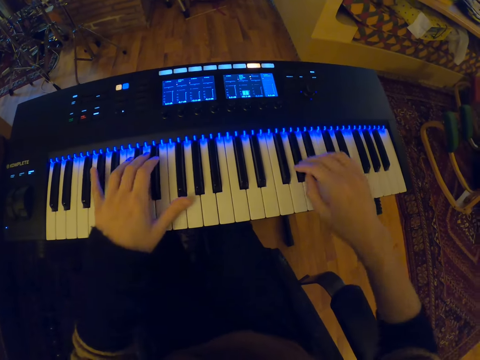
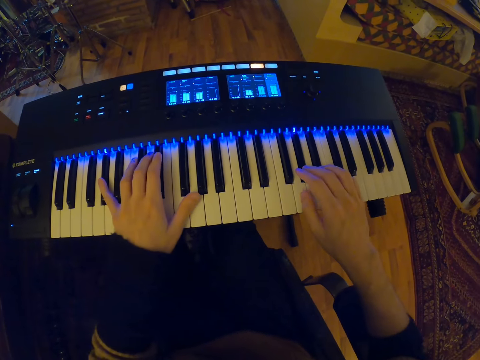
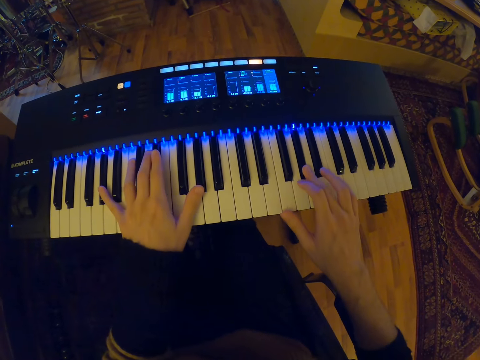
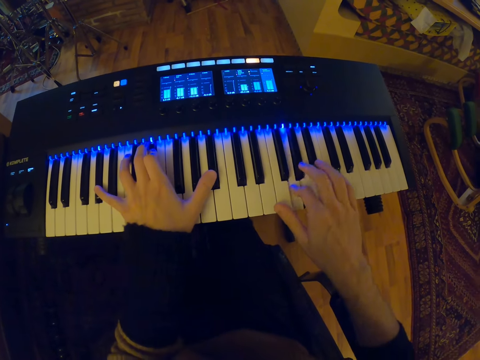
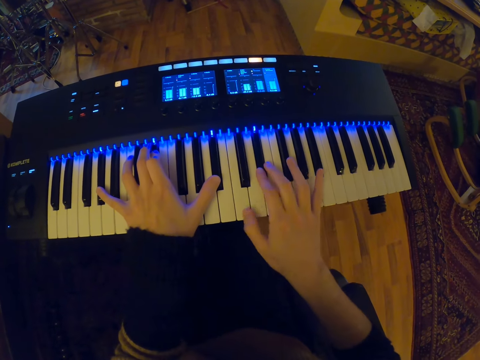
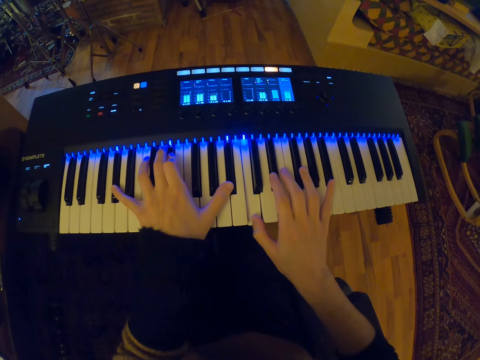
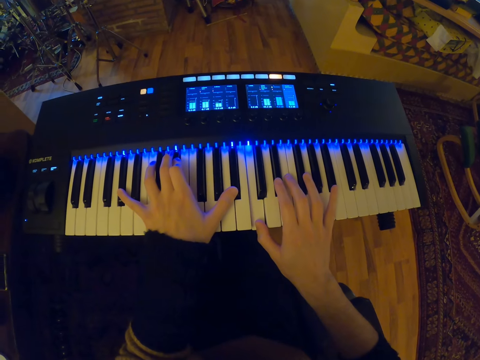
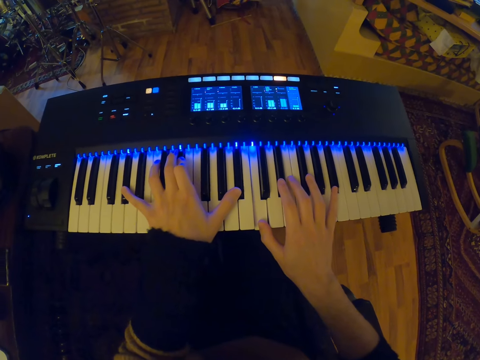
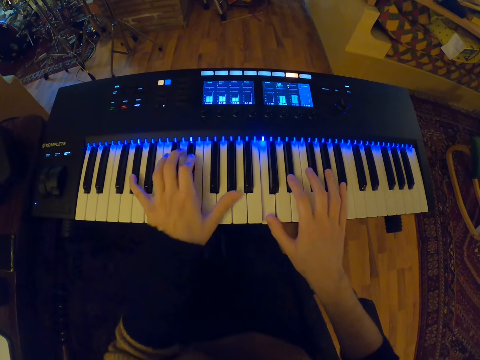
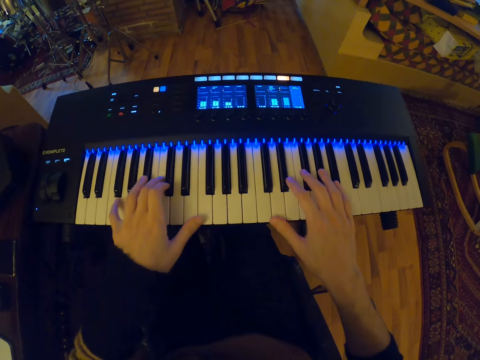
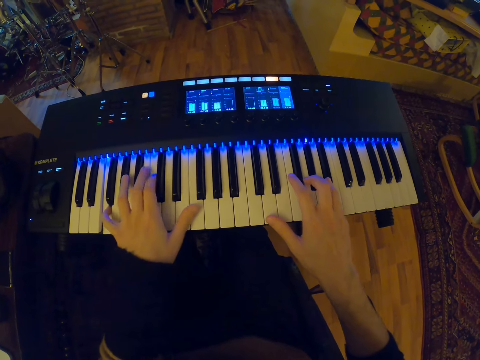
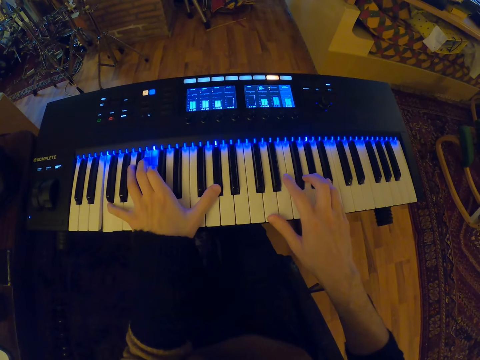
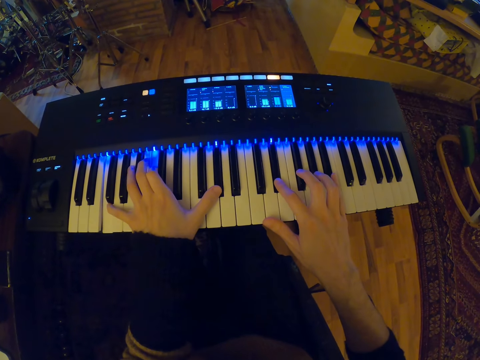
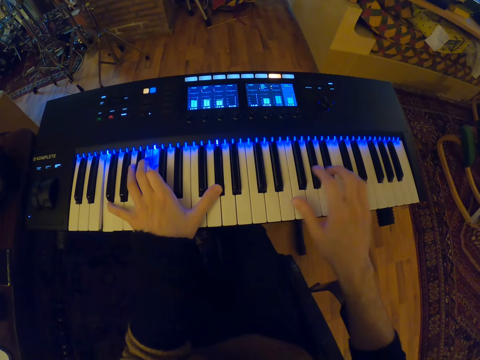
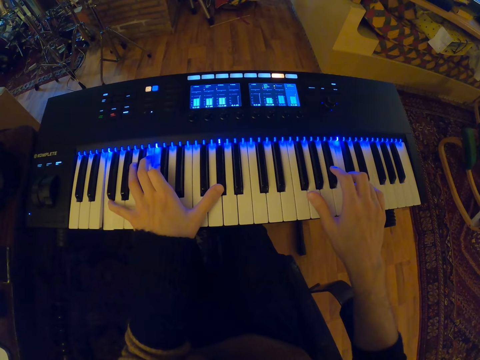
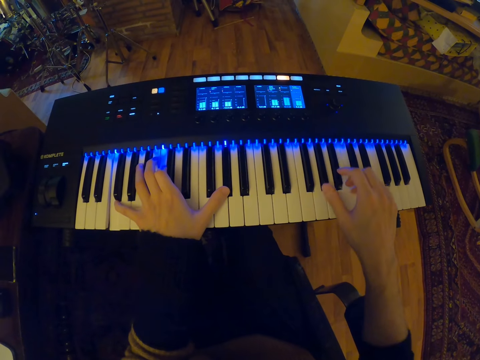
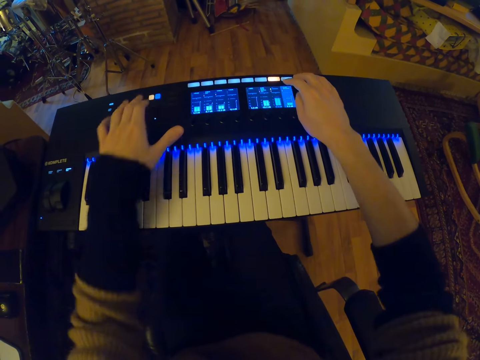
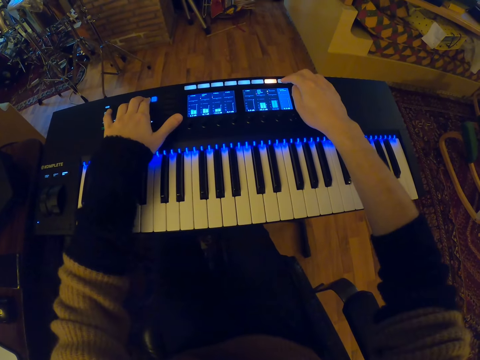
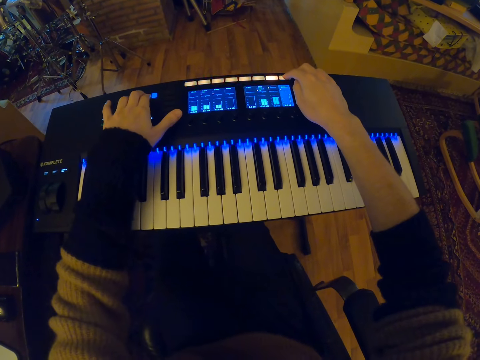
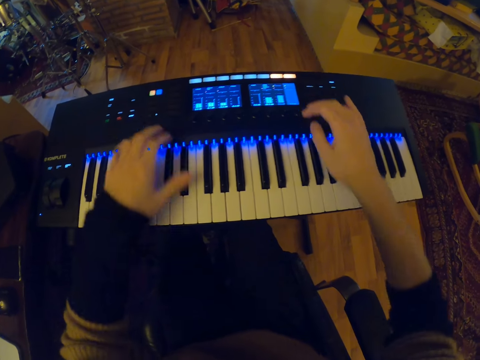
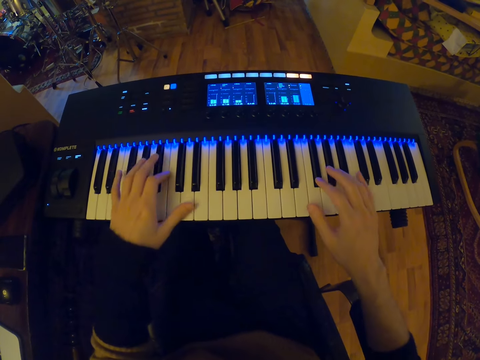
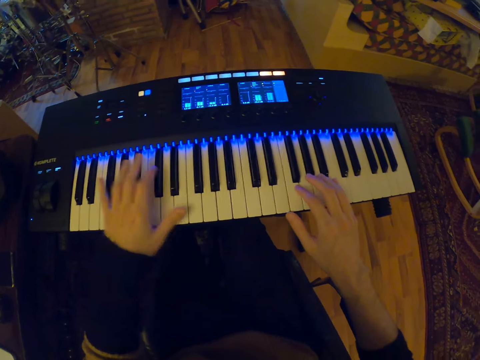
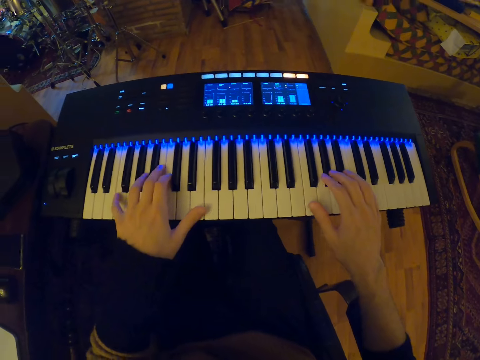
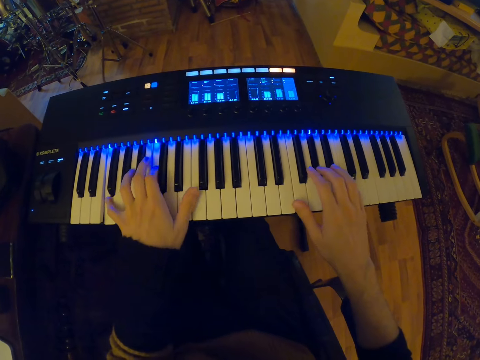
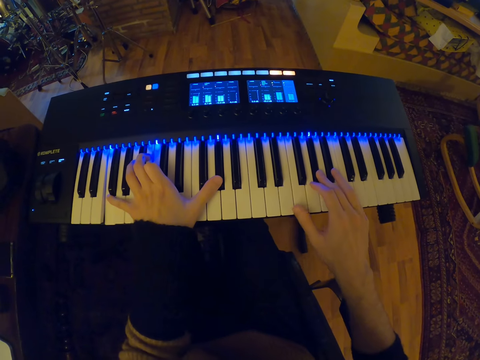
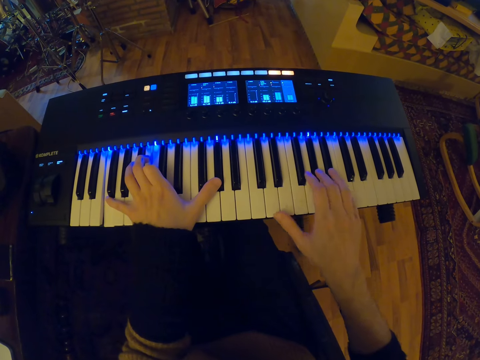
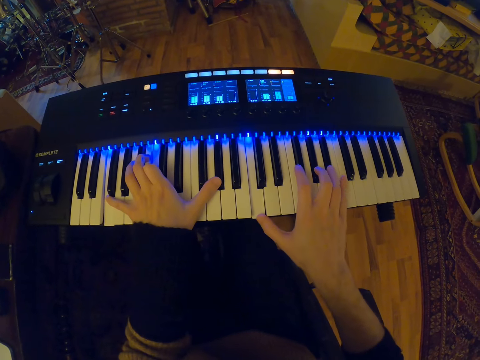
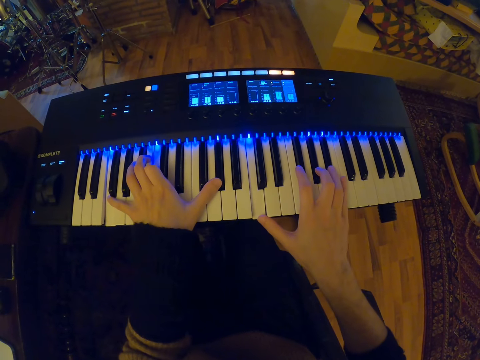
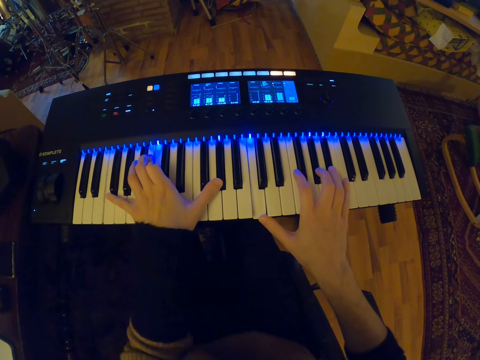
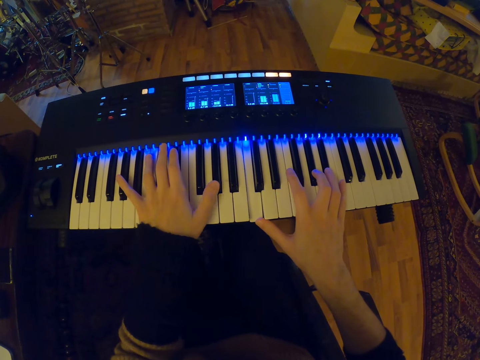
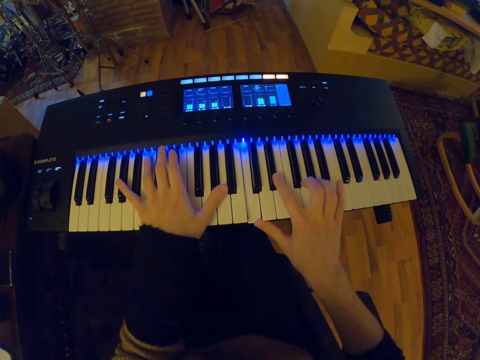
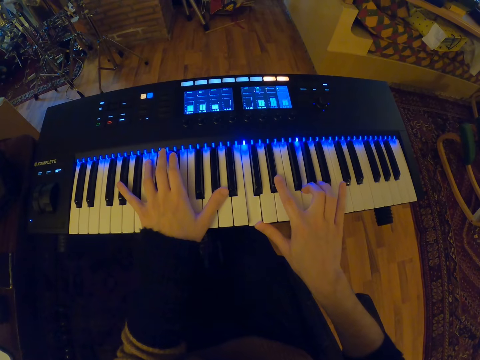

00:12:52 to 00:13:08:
The camera wearer plays the piano with both hands. He tunes the piano with both hands and presses the buttons. He plays the piano with both hands.

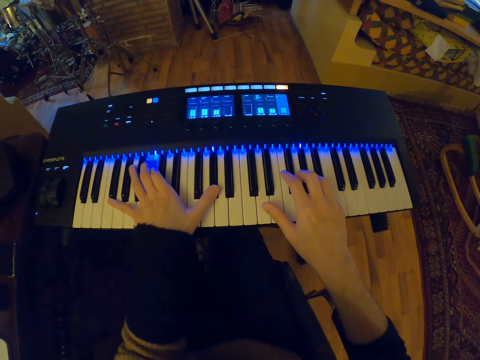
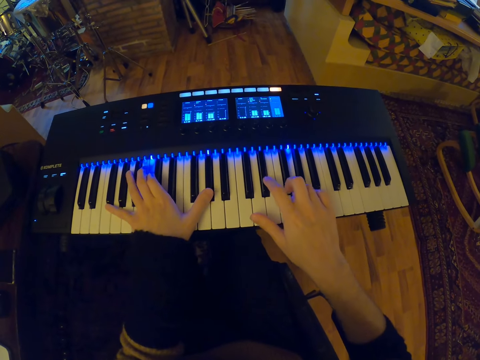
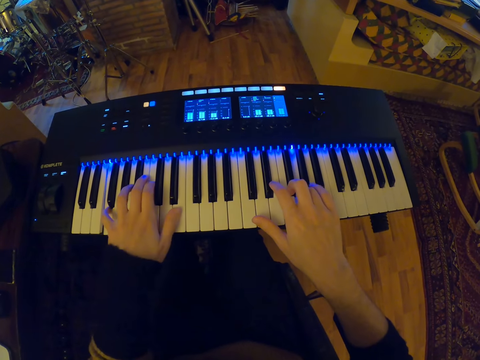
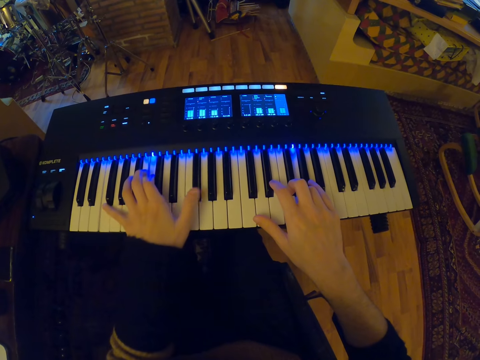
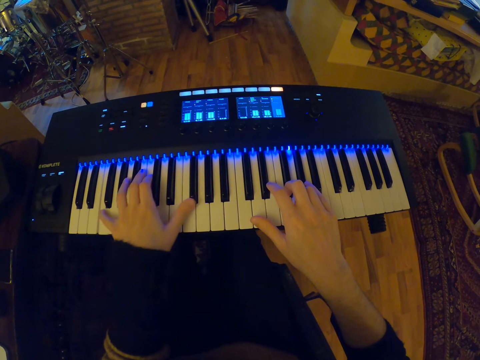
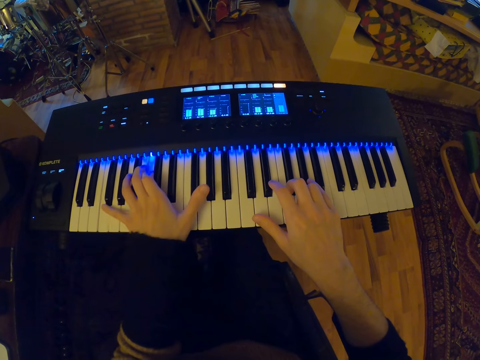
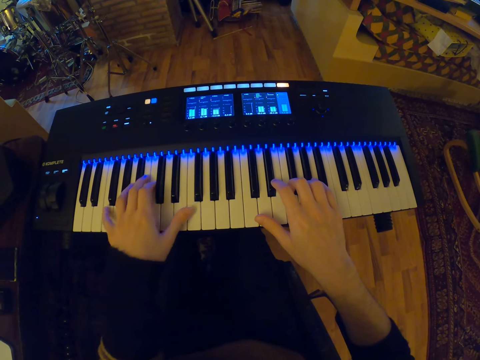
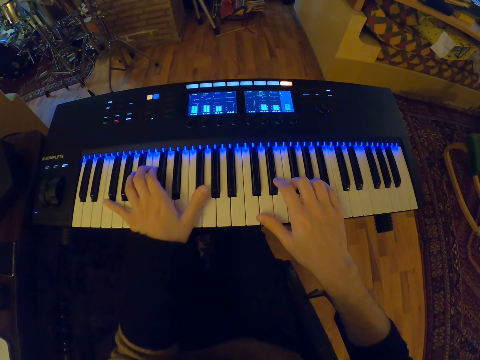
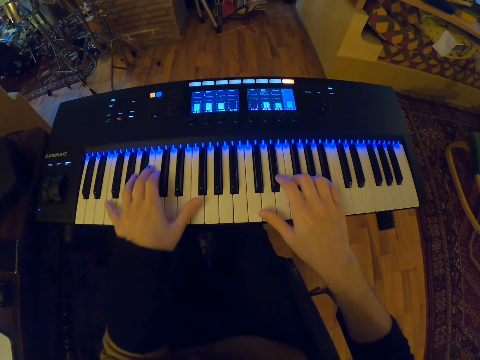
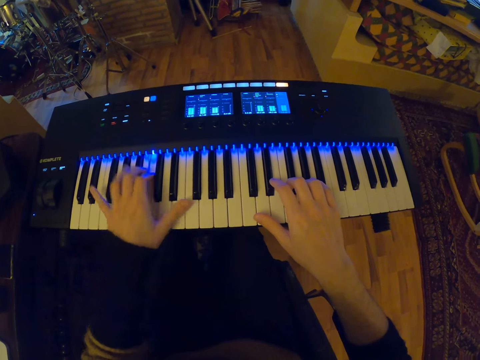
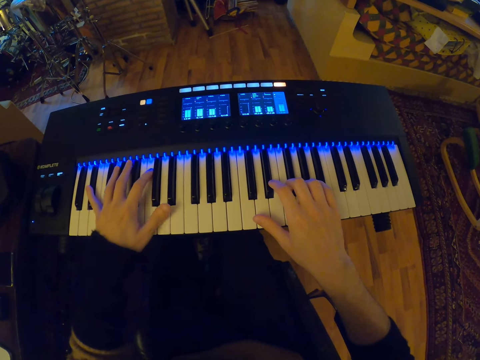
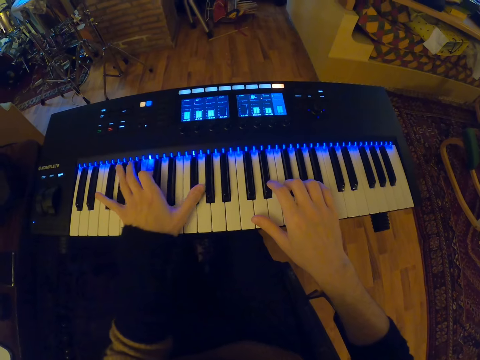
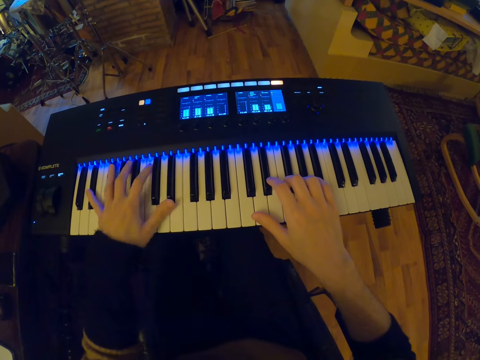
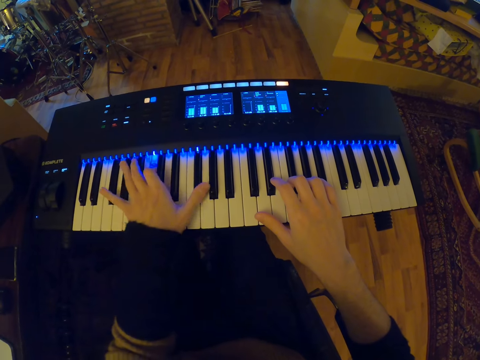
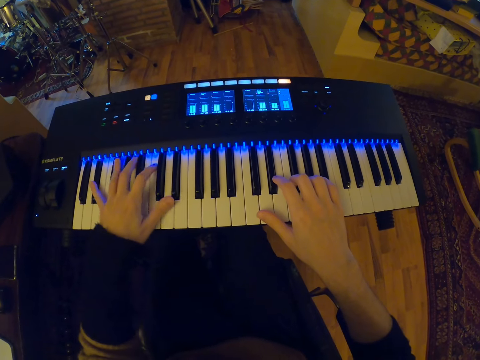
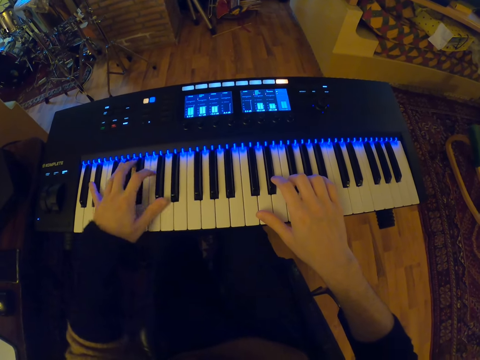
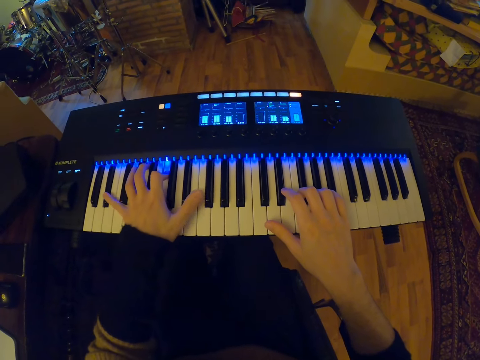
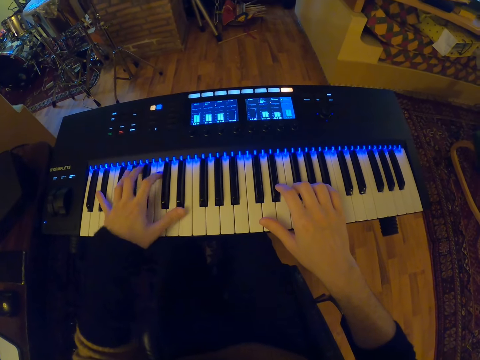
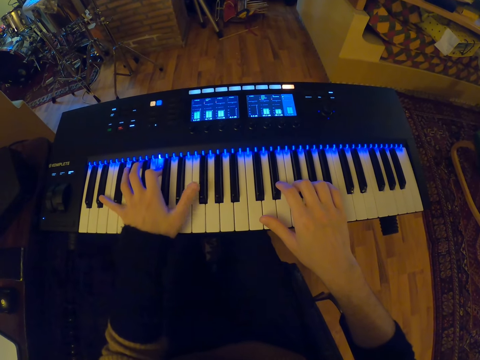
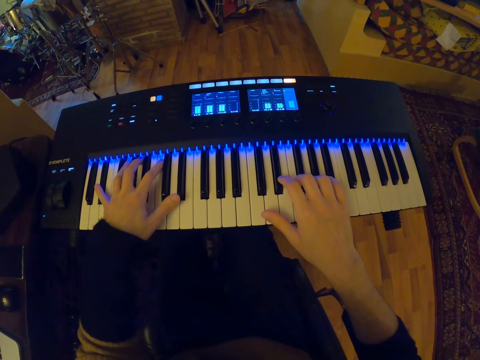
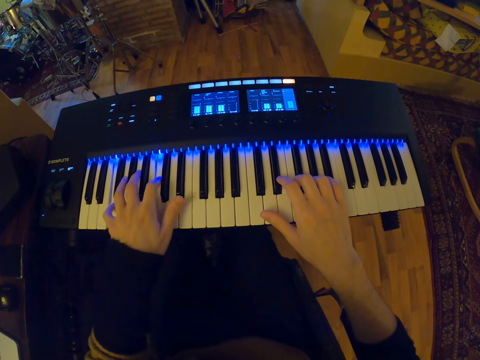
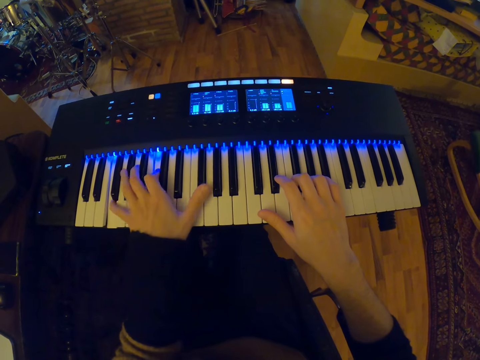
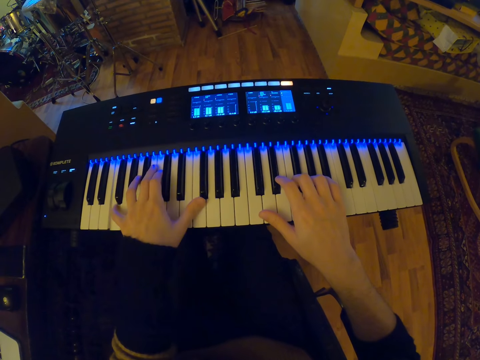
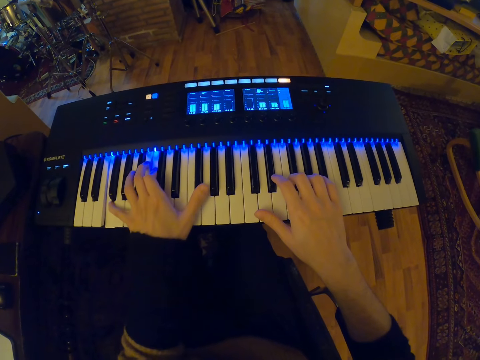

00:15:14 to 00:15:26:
The camera wearer plays the keyboard piano with his left hand.
